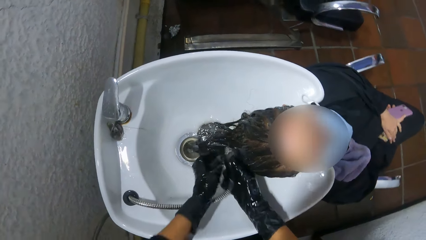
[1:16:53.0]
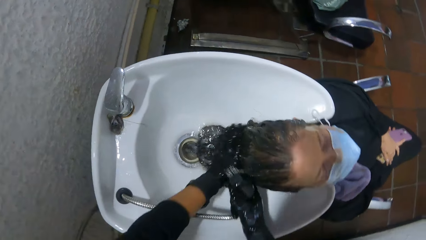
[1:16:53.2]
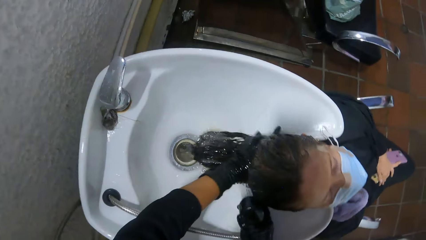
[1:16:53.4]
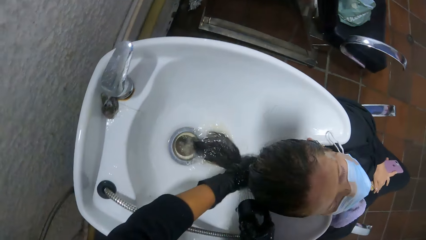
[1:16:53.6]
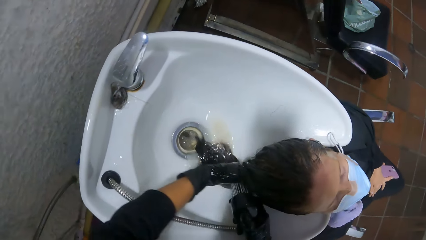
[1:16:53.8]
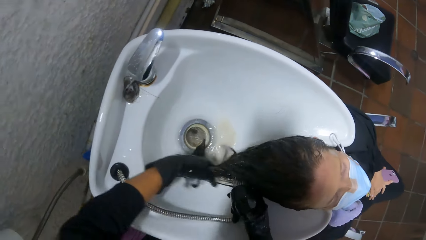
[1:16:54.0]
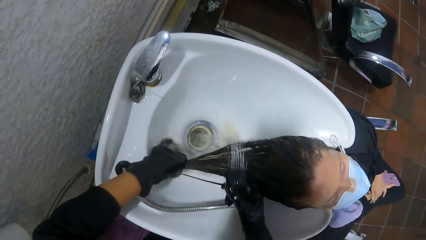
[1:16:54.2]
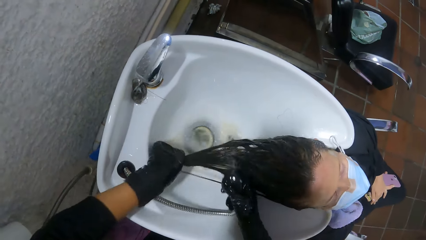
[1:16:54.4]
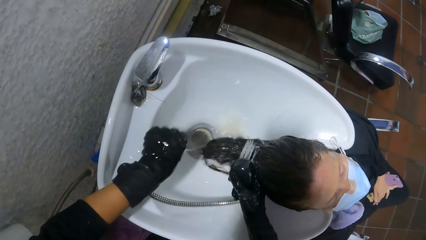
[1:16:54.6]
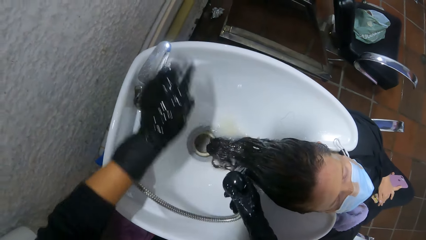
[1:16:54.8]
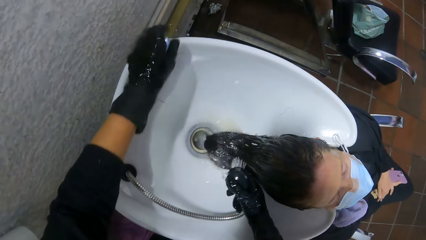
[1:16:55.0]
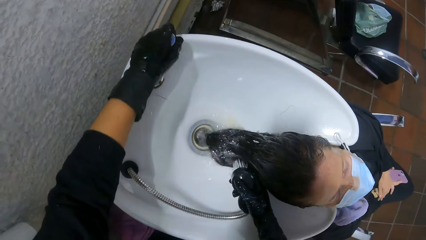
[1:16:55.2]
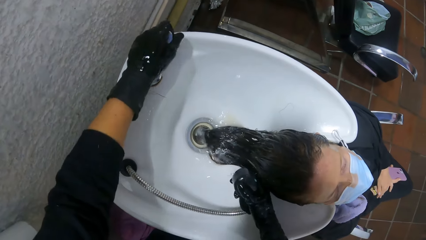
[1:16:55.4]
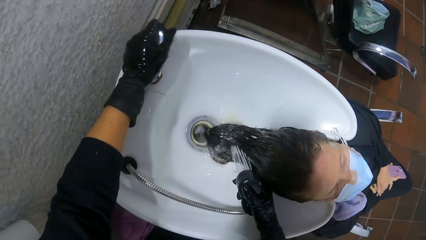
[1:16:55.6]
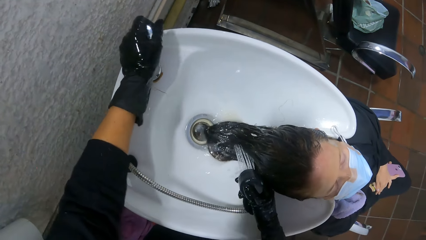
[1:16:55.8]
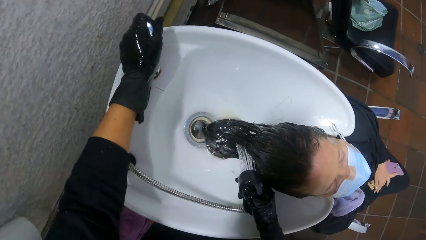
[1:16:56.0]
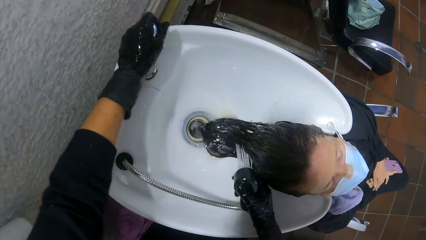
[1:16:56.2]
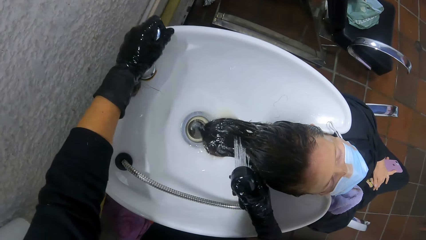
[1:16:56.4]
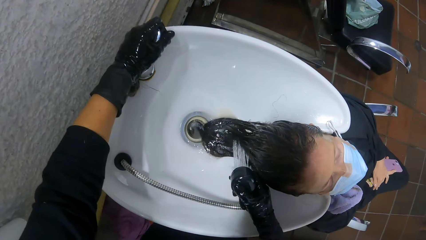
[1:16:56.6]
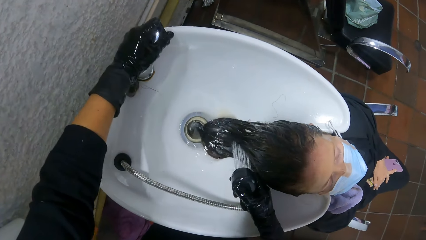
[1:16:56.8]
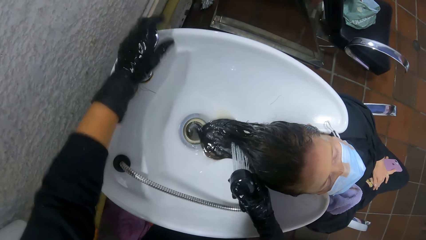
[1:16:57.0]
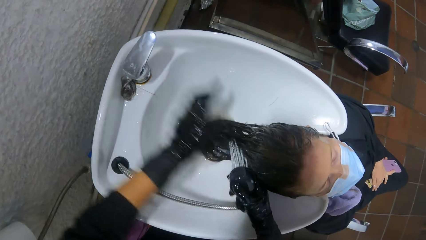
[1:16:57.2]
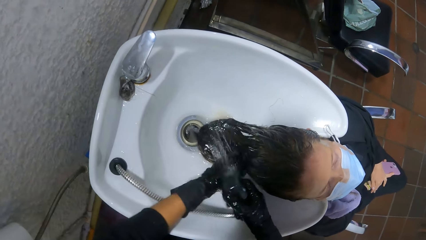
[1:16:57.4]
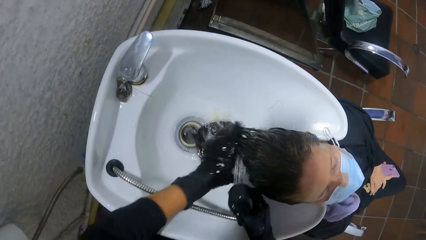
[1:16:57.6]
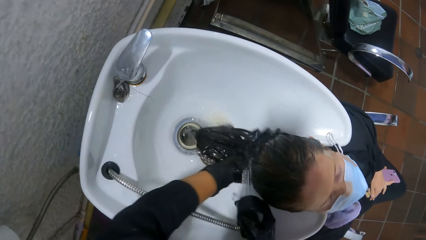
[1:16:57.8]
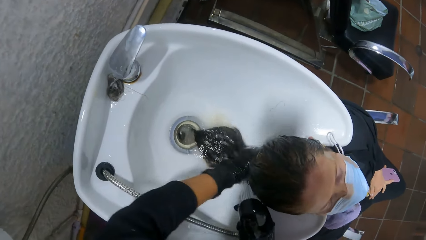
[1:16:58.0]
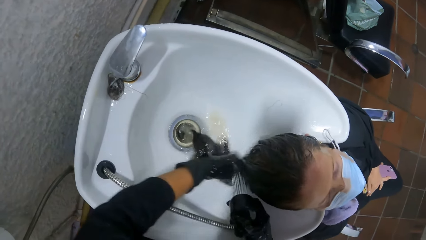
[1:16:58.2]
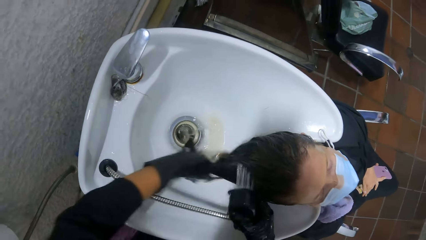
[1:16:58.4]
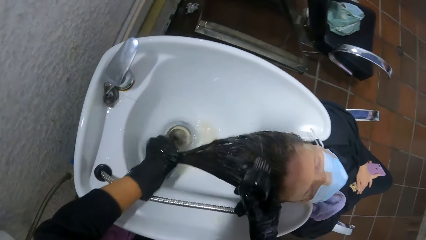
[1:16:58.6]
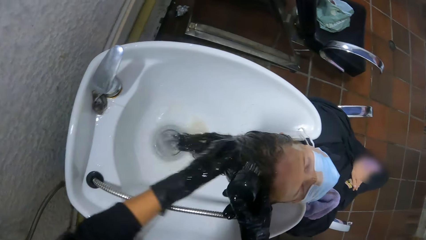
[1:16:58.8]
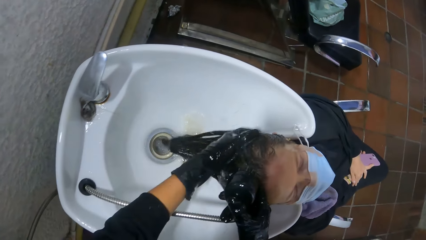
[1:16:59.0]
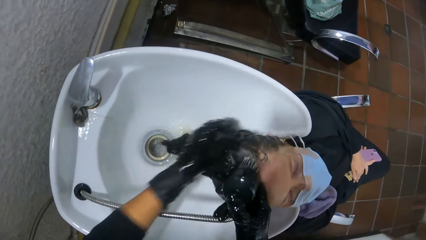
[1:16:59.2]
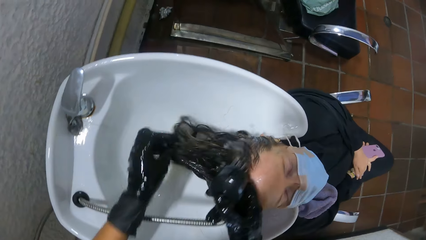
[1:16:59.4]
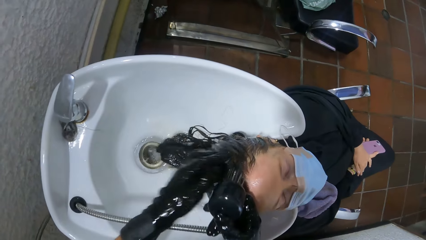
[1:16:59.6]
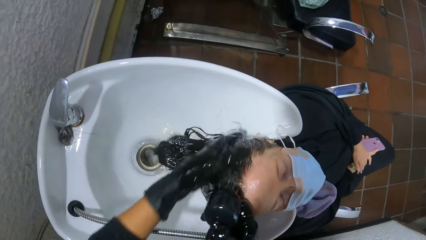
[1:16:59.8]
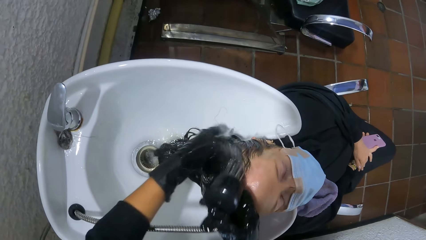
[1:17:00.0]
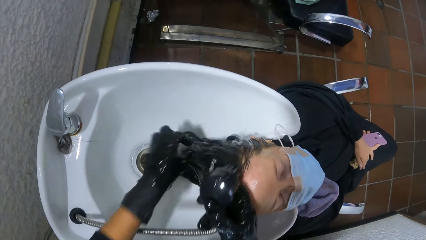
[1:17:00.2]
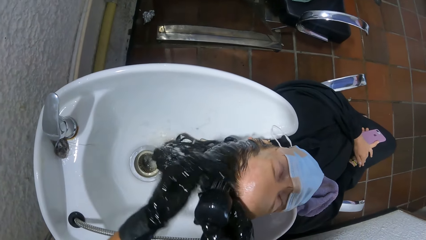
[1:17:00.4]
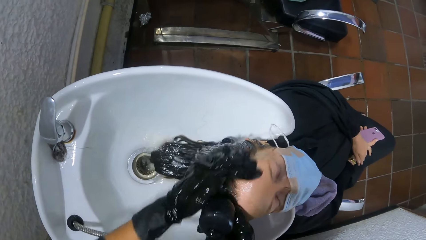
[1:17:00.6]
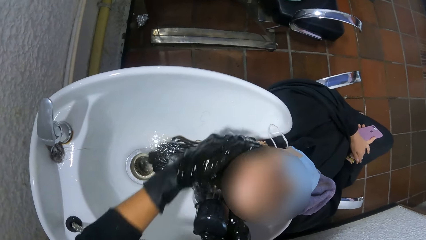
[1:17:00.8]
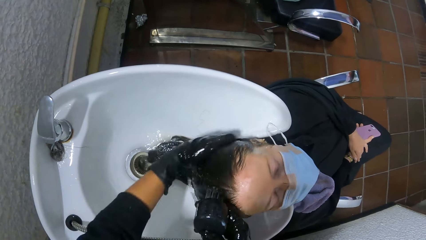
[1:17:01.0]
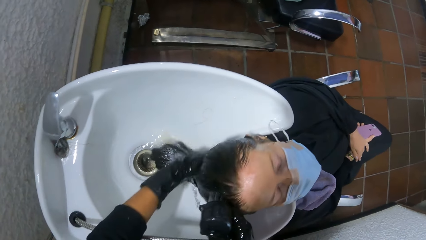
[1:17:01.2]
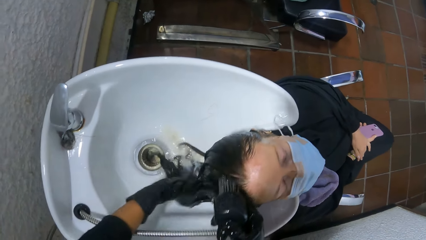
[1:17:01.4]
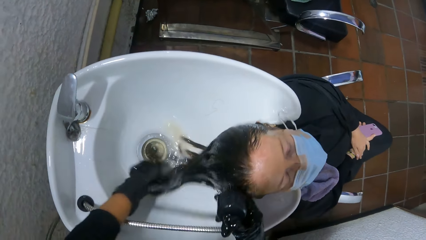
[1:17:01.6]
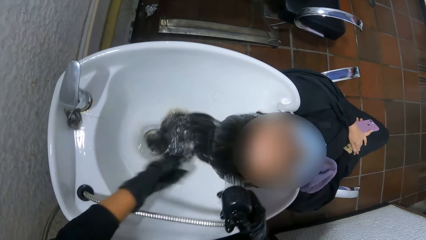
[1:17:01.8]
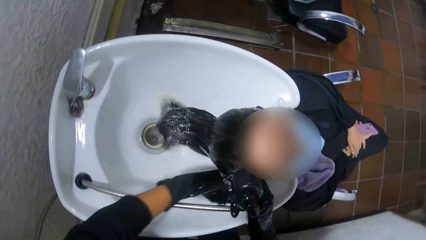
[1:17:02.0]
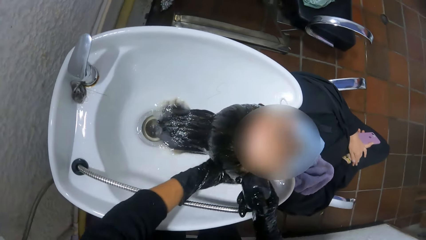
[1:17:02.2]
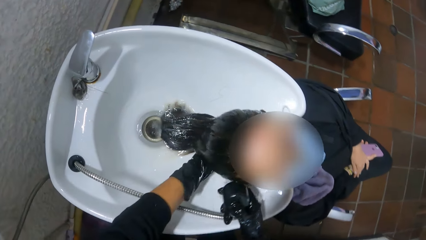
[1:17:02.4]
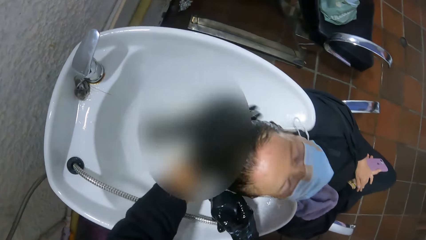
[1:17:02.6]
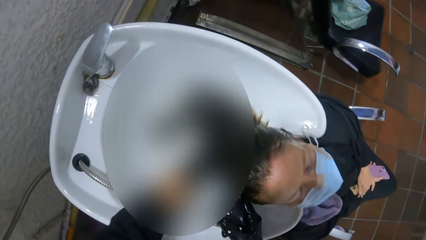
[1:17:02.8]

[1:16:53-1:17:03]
The camera wearer passes the tap hose in the sink from her left hand to her right hand. She rinses her left hand with the hose in her right hand. She rinses the woman's hair in the sink with her left hand with the tap hose in her right hand. She regulates the tap in the sink with her left hand. She rinses the woman's hair in the sink with her left hand with the tap hose in her right hand.

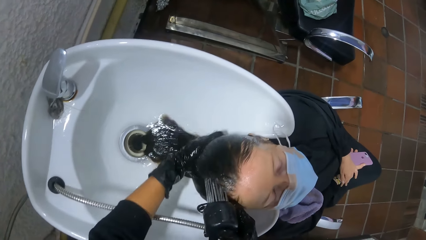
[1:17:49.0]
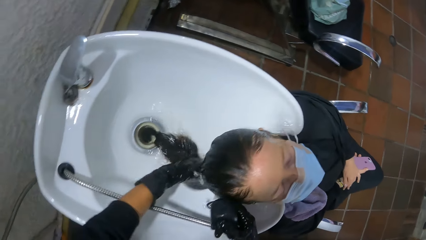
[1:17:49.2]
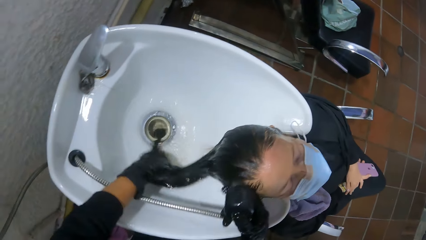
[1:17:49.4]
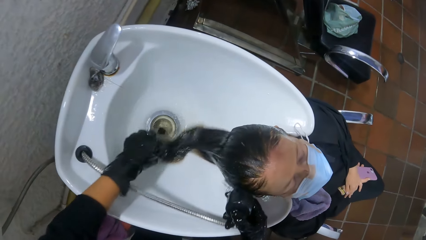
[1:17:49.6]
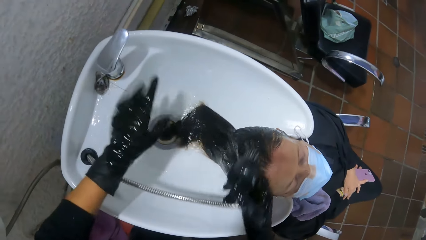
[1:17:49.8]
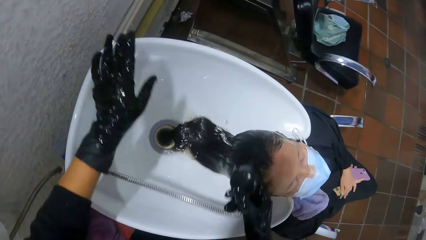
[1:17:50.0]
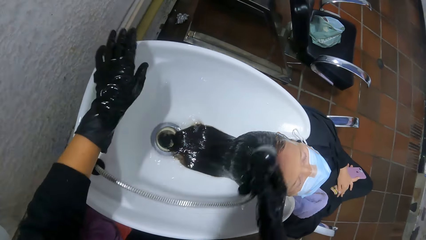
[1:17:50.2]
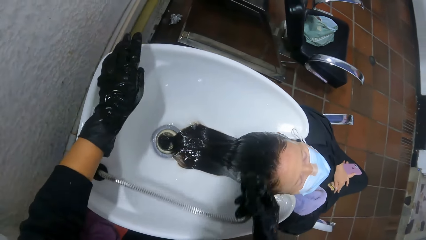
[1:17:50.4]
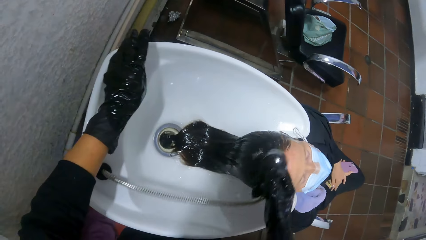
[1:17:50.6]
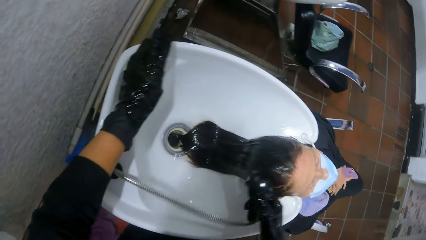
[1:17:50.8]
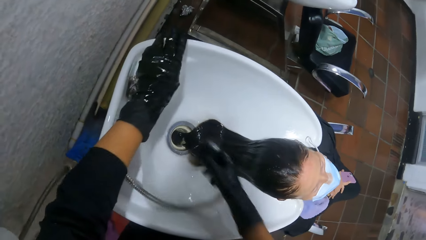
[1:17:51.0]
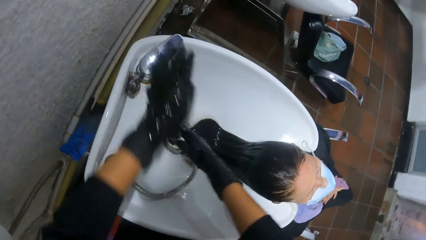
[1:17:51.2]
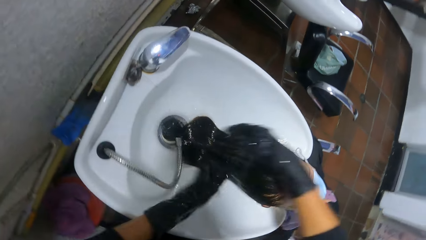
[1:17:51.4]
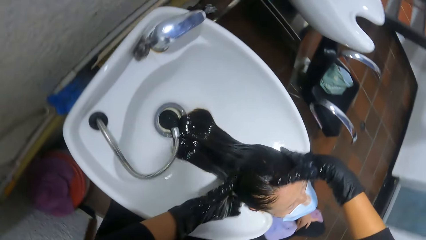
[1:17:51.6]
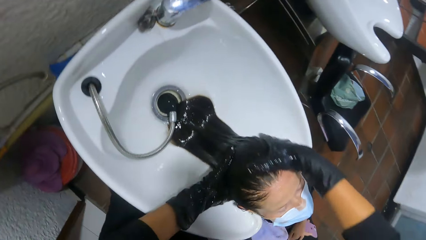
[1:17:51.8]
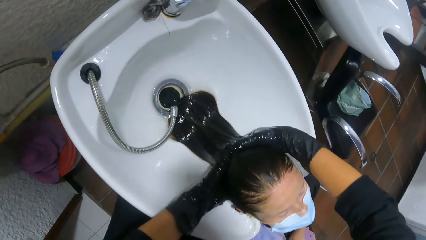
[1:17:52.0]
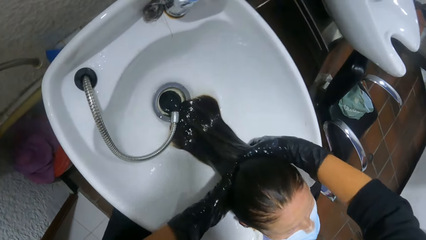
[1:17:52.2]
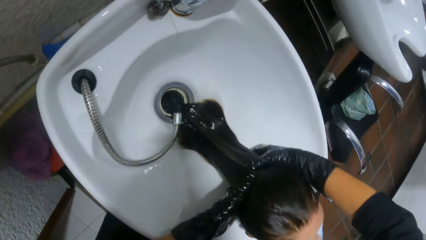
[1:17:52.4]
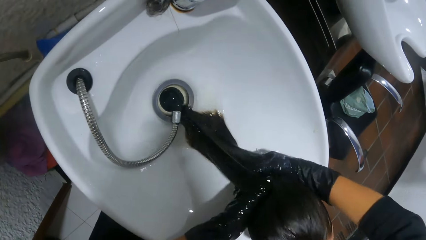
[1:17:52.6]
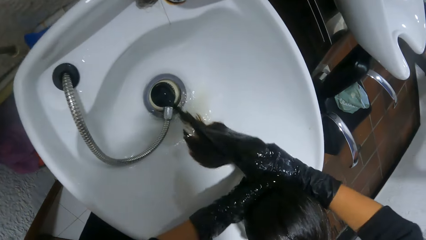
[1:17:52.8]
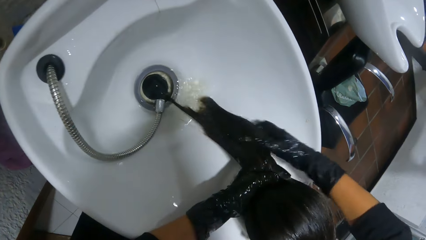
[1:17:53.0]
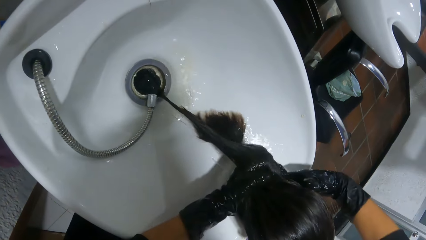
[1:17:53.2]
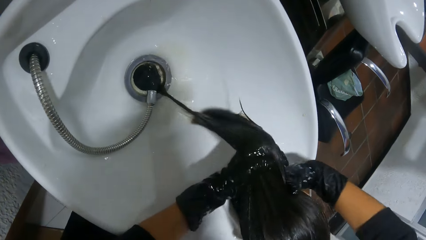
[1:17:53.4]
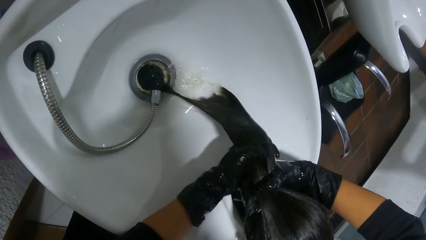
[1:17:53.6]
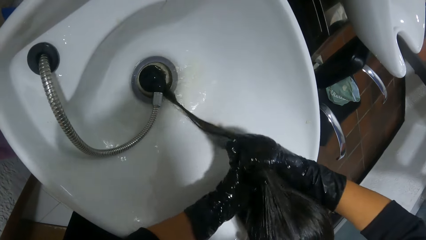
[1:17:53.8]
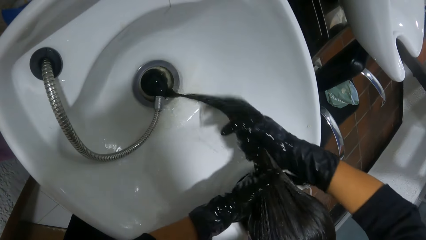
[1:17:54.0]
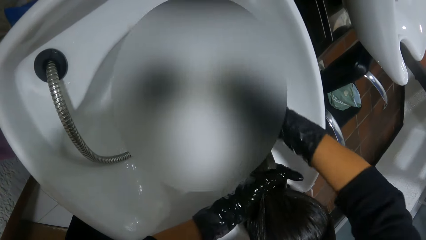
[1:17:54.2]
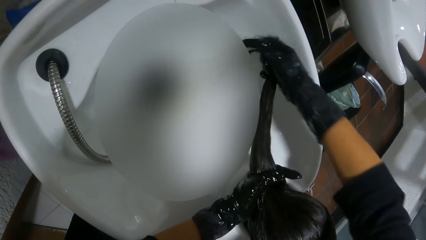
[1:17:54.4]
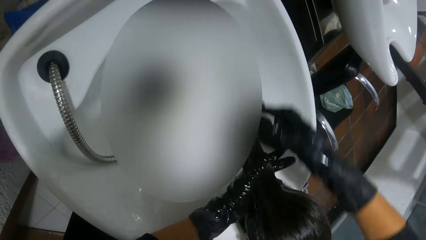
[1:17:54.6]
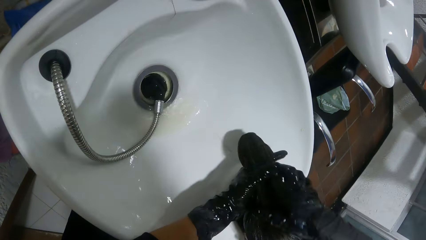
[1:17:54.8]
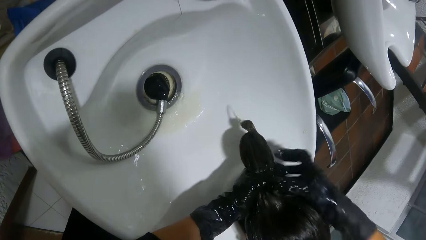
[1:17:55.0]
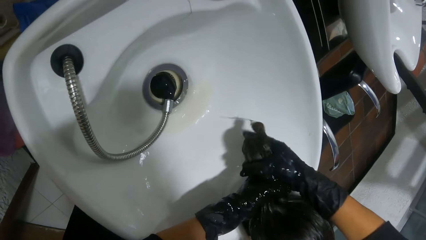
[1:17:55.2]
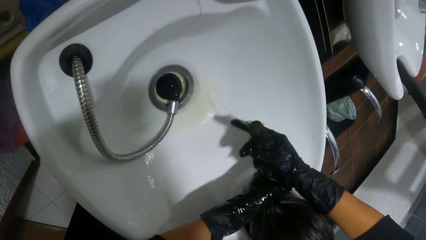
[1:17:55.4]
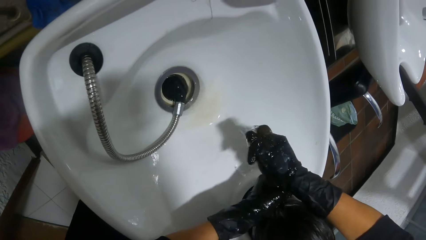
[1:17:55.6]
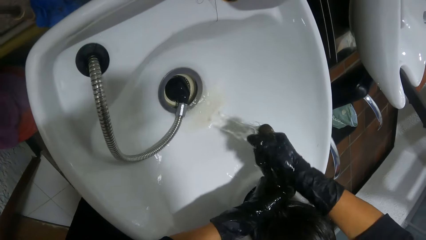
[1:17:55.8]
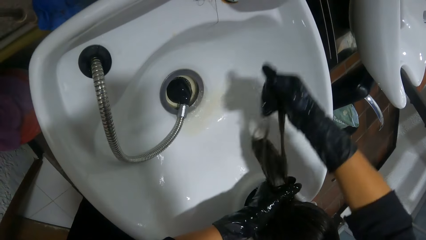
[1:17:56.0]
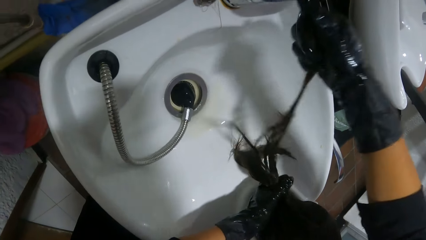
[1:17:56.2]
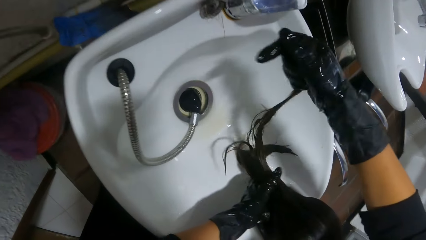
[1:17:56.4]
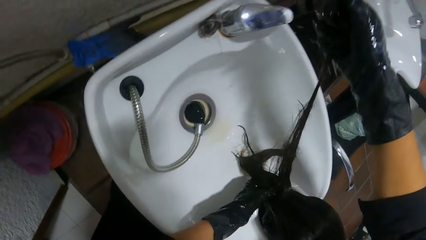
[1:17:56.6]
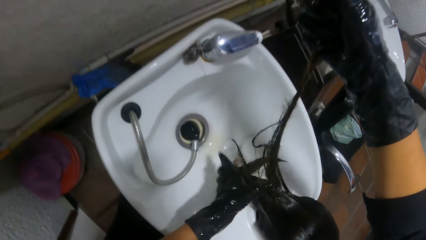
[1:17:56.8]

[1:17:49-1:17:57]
The camera wearer turns off the tap on the sink with her left hand. She drops the tap hose in her right hand in the sink. She squeezes the woman's hair with both hands. She detaches part of the woman's hair with her right hand.
